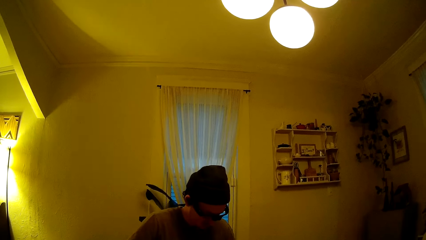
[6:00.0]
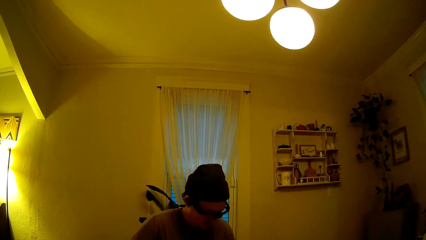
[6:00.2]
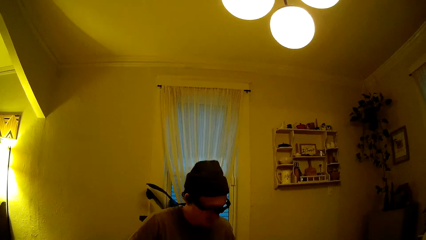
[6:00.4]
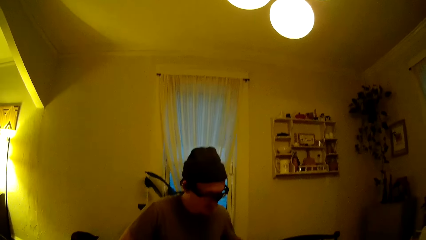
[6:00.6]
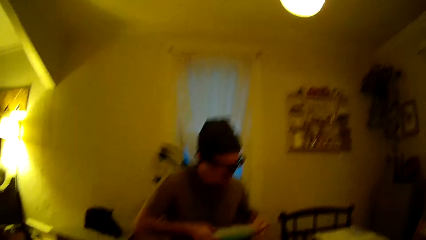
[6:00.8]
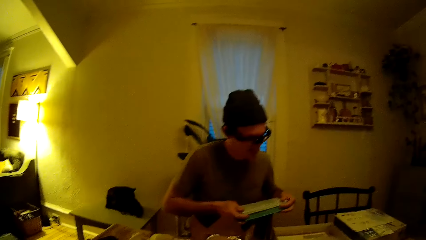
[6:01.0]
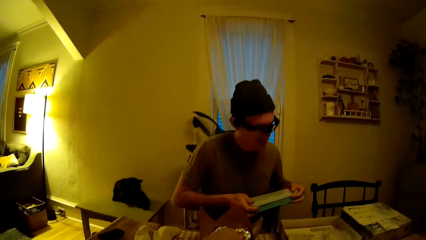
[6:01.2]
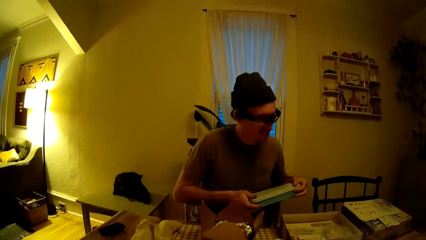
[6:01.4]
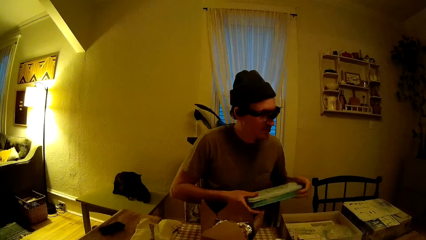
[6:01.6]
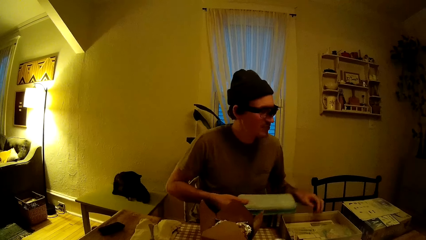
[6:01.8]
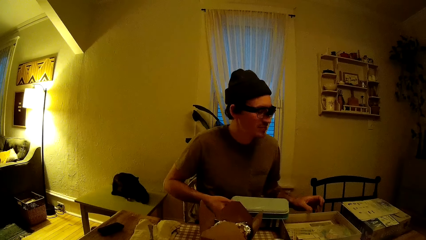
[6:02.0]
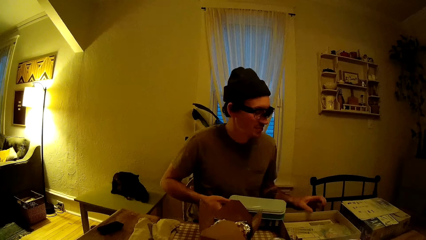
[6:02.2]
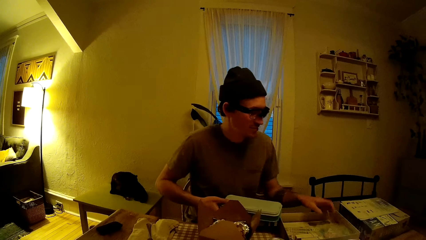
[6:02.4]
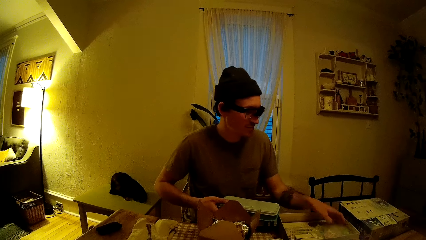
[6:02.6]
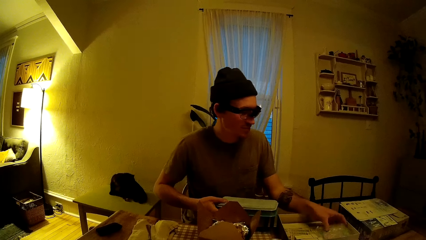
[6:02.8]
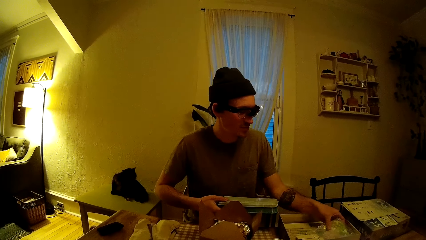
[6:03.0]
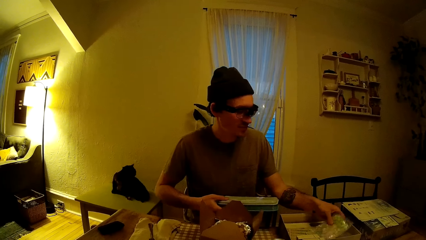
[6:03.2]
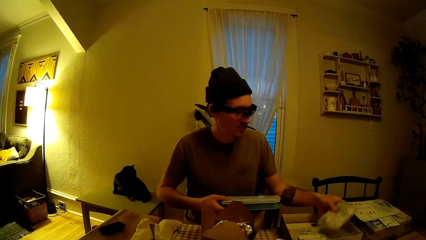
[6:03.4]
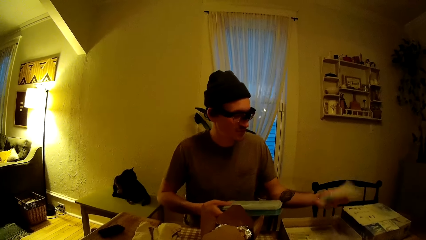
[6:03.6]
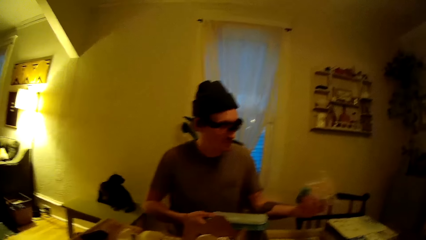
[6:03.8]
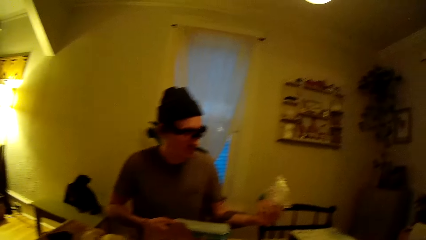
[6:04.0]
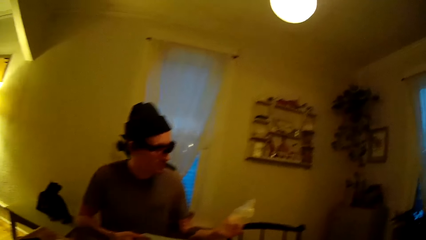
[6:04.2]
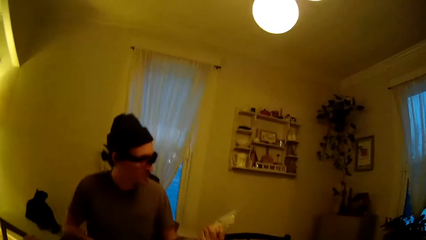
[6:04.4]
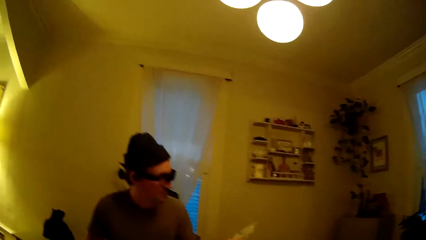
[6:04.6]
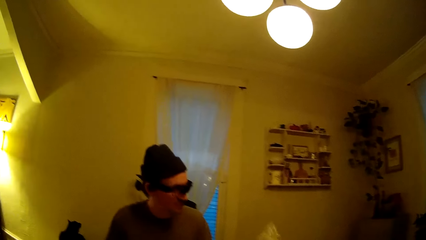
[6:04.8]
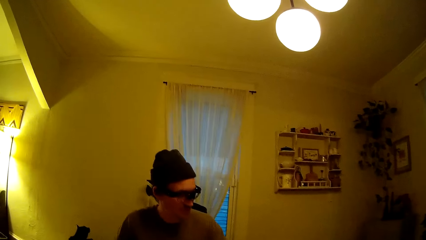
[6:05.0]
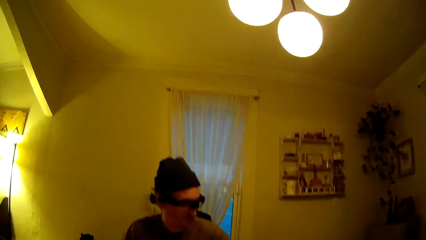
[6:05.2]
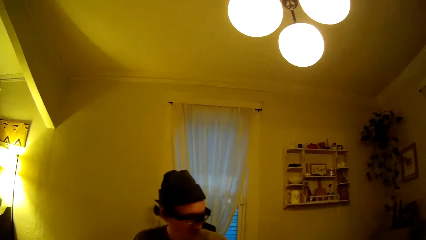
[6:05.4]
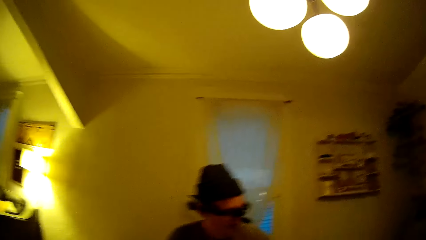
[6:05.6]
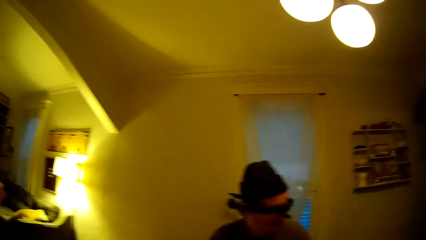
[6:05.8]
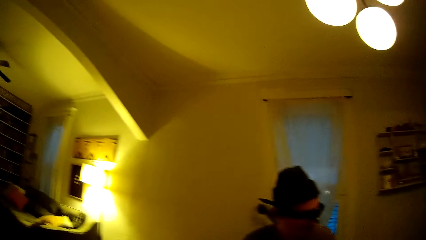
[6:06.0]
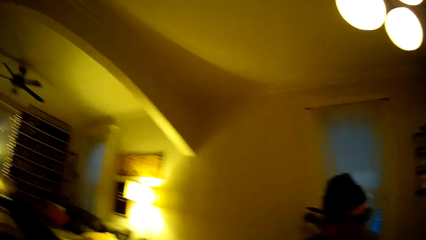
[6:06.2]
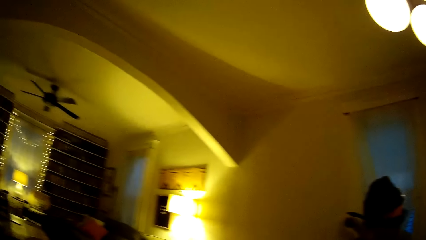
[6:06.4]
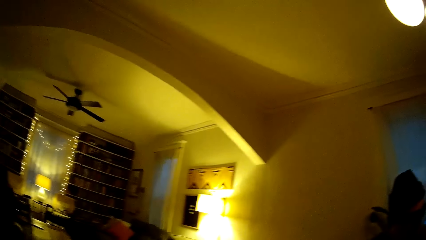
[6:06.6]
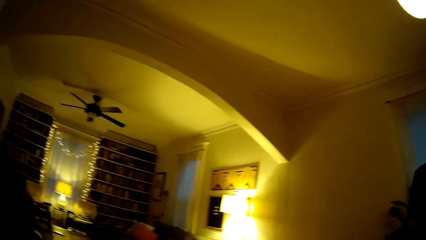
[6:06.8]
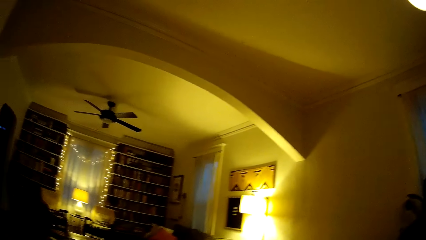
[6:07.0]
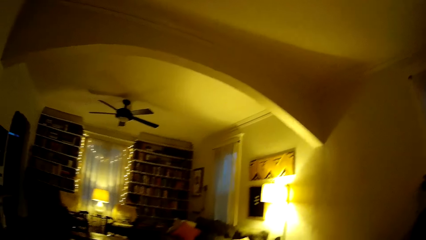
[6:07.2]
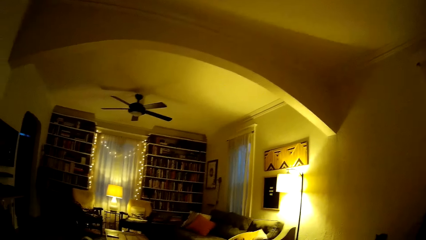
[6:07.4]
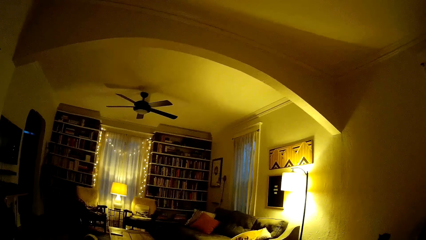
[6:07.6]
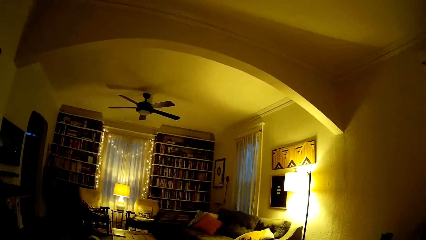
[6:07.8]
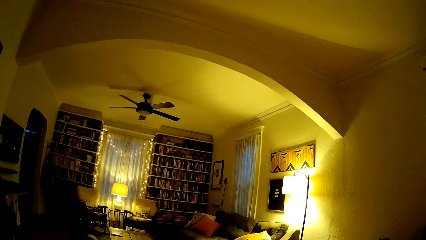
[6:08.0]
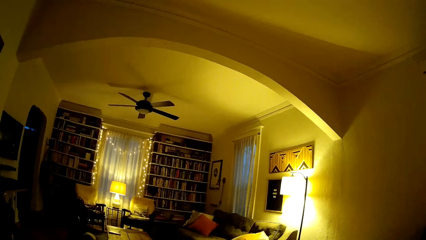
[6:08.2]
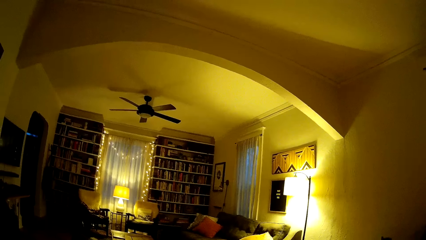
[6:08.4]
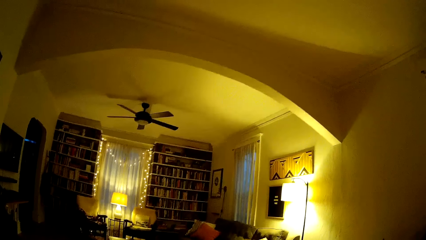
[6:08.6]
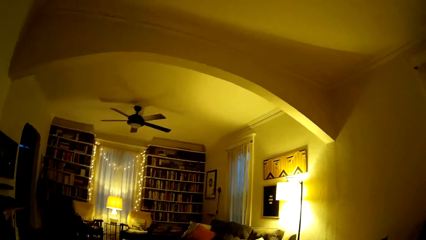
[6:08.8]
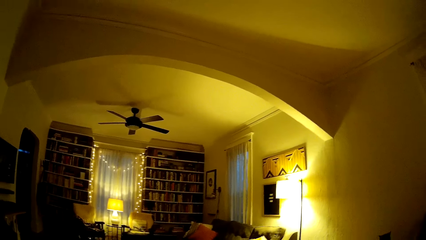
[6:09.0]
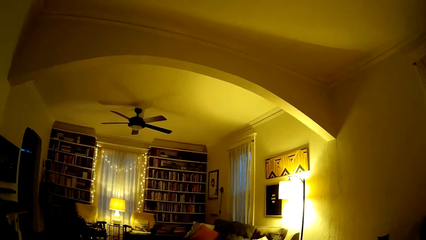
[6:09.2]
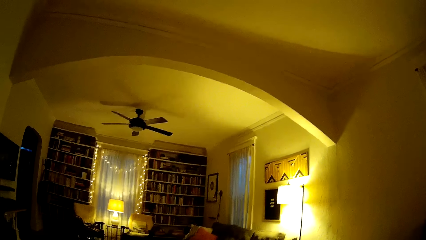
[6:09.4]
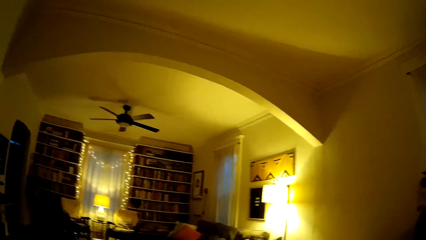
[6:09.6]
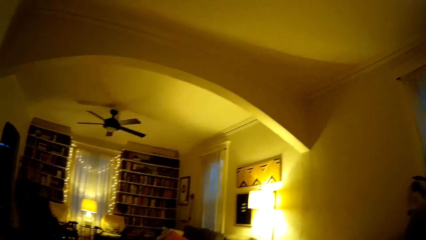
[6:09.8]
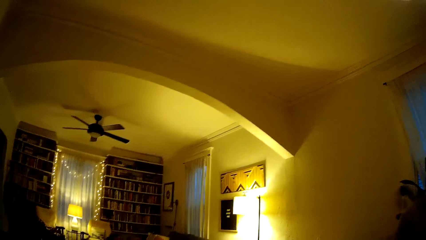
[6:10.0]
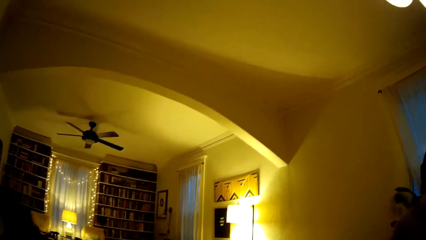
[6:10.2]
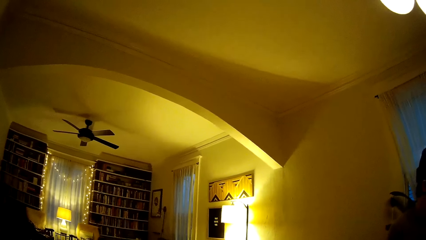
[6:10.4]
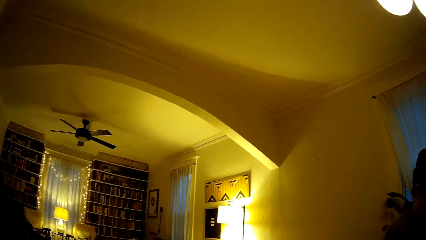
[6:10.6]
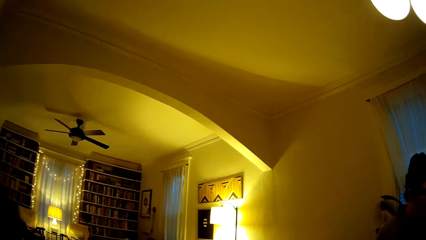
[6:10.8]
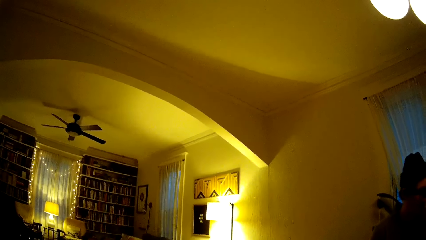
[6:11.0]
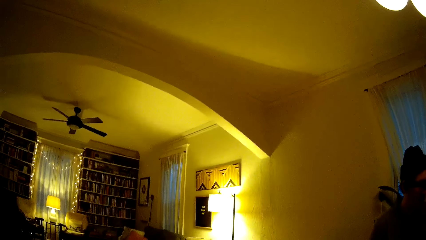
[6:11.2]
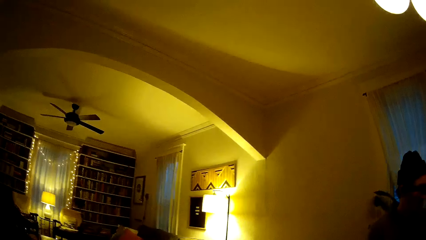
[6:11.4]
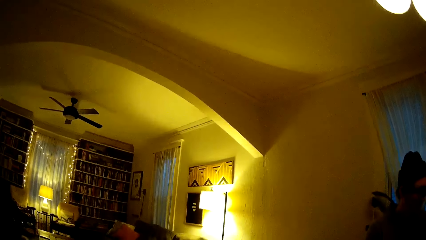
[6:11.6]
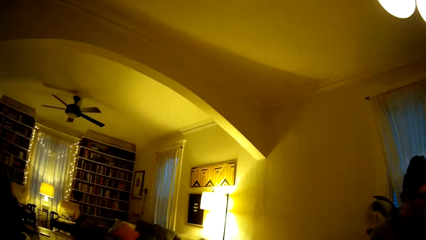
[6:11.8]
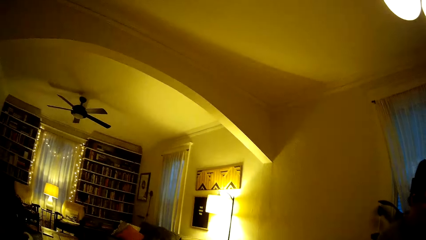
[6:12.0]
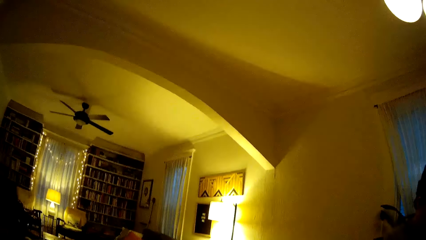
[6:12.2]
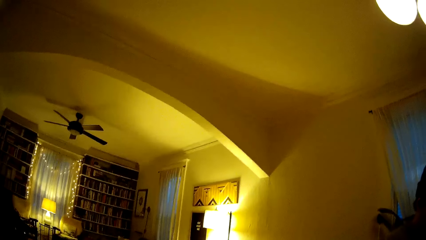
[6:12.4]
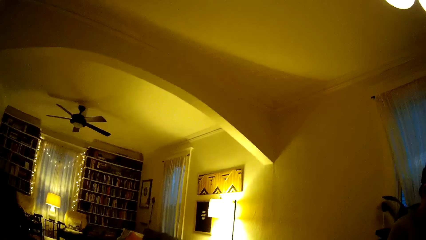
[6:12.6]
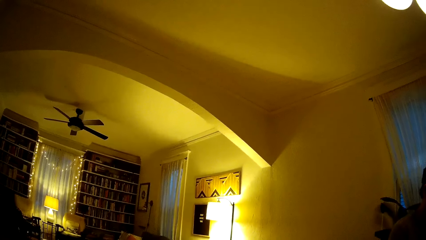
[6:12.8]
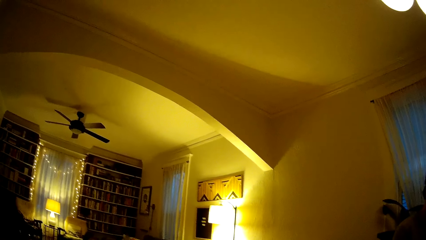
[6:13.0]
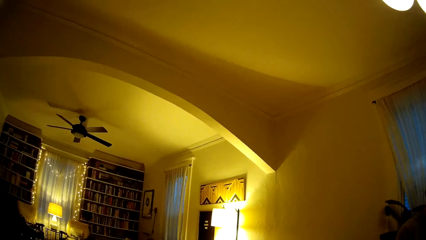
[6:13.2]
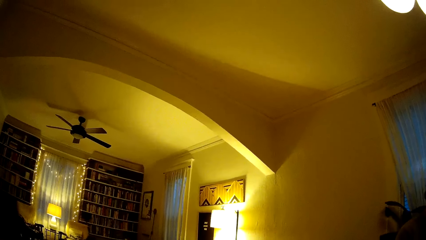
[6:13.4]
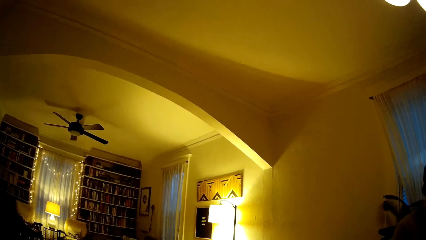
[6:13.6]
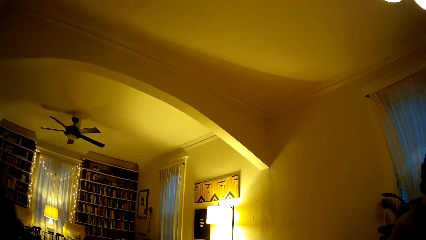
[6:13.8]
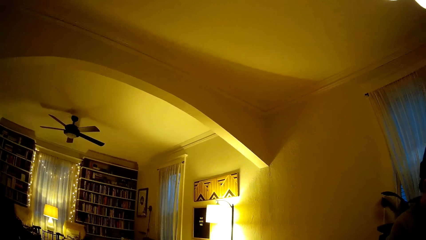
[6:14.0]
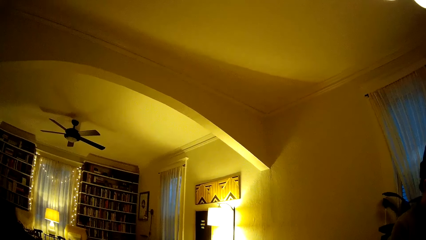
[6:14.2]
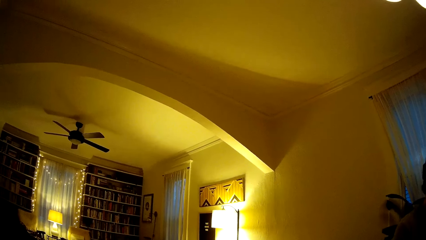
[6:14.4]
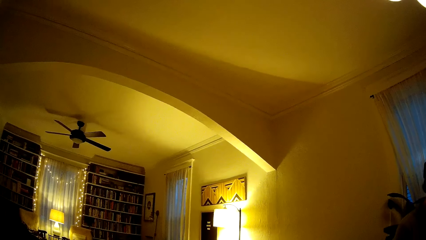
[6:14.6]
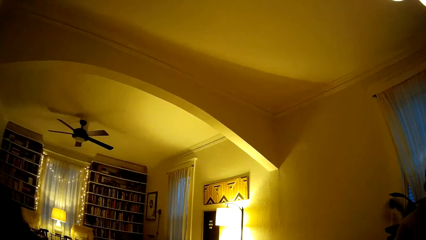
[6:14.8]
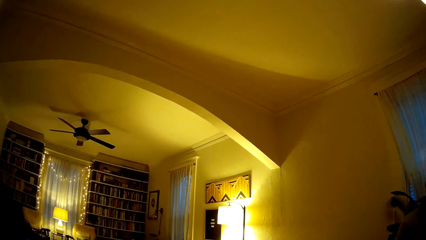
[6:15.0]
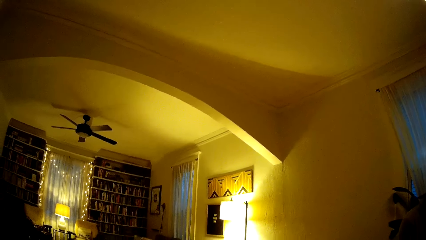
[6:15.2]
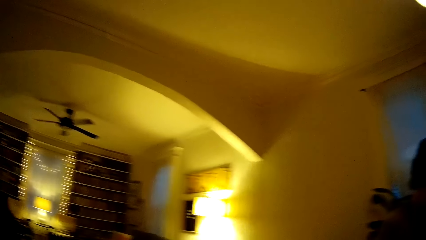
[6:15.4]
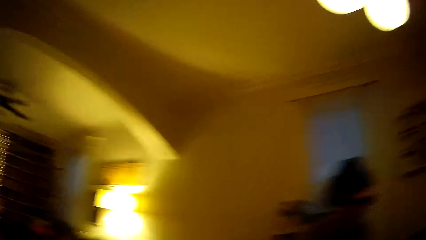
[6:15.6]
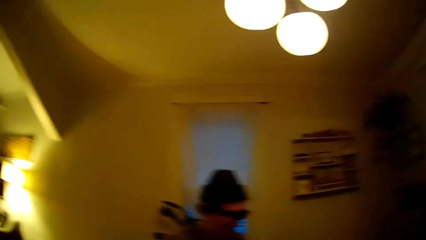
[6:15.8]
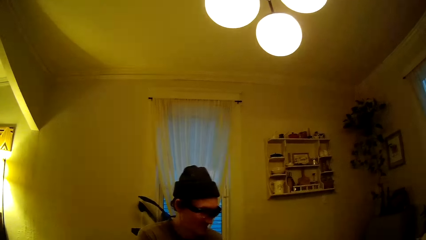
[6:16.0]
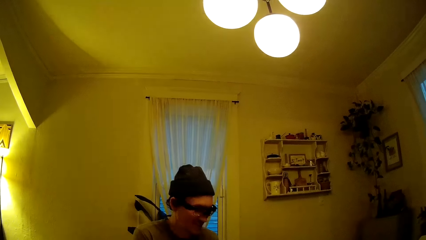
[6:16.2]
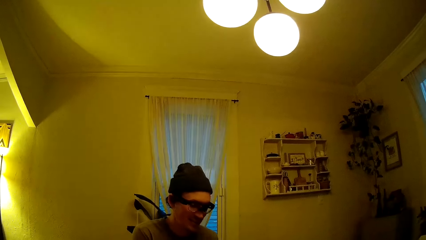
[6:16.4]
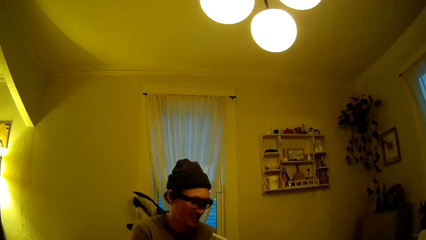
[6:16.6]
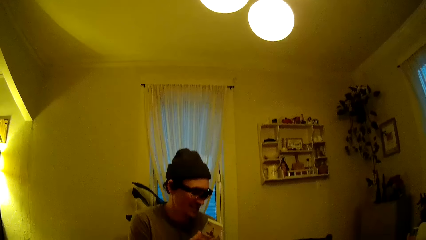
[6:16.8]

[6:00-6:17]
The man closes the box with both hands. The man holds the box with his right hand. The man picks up a polythene bag in the box. The man removes a pack of dice from the board game with his left hand. The camera wearer looks around the house.
